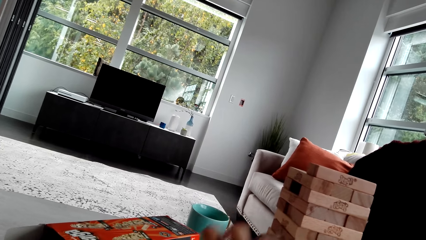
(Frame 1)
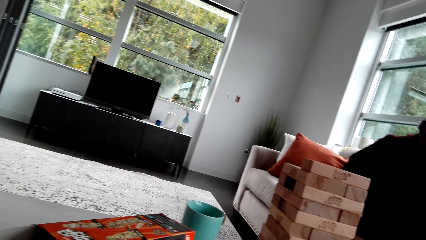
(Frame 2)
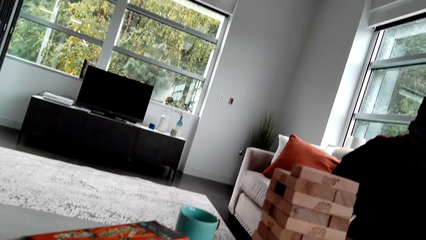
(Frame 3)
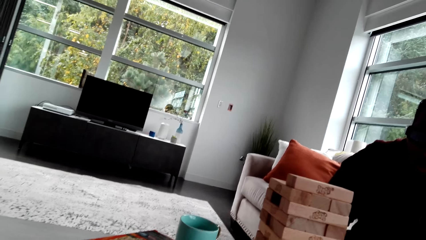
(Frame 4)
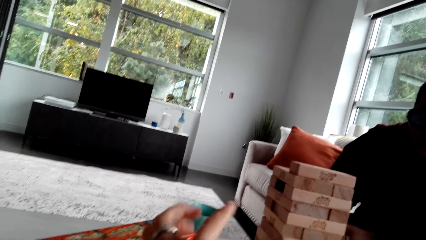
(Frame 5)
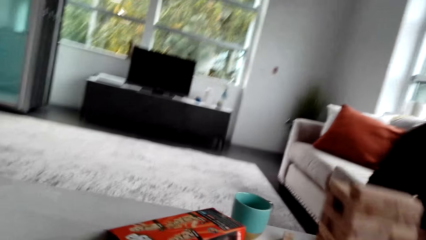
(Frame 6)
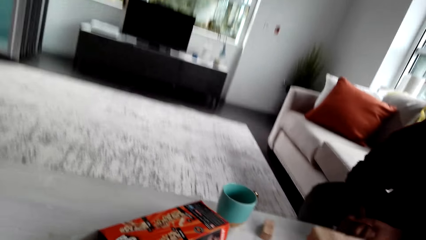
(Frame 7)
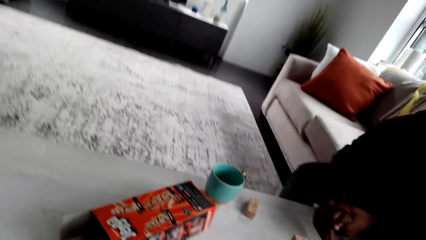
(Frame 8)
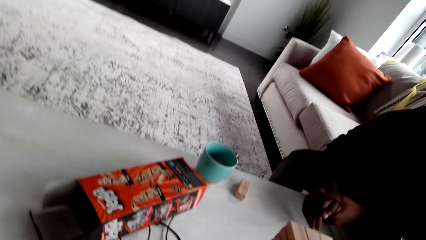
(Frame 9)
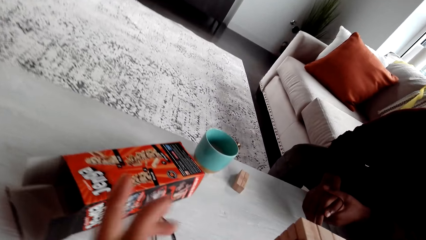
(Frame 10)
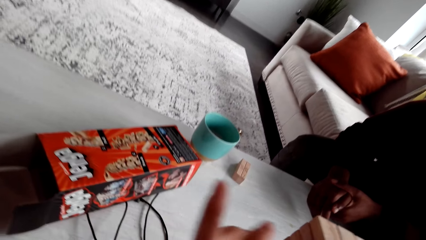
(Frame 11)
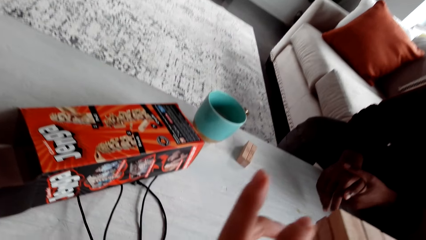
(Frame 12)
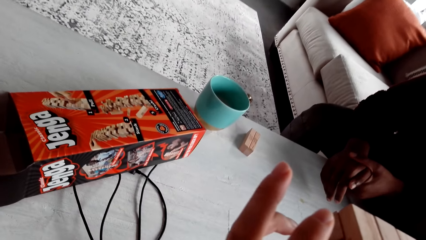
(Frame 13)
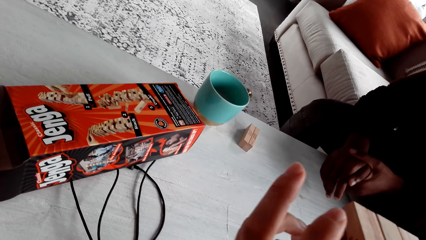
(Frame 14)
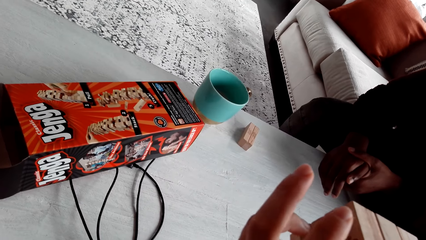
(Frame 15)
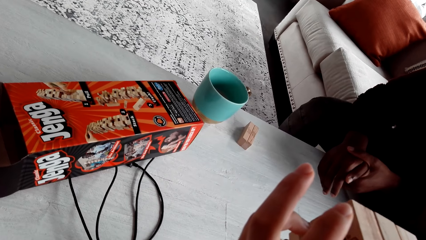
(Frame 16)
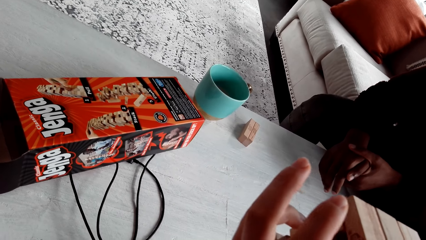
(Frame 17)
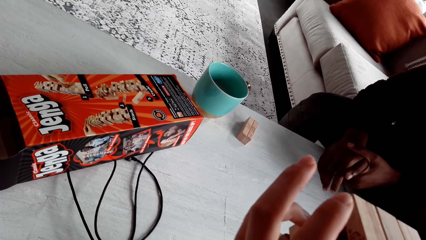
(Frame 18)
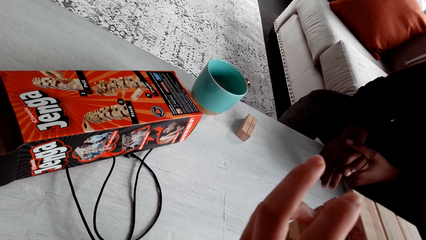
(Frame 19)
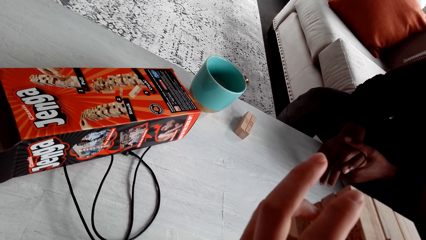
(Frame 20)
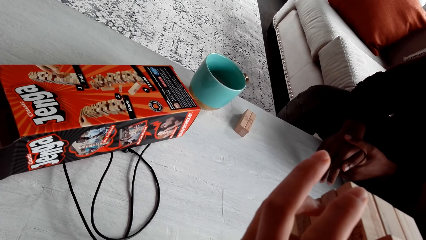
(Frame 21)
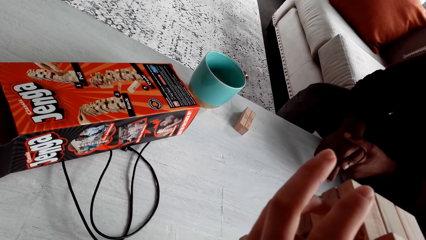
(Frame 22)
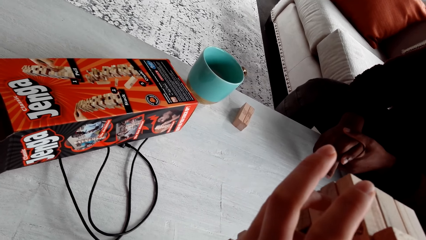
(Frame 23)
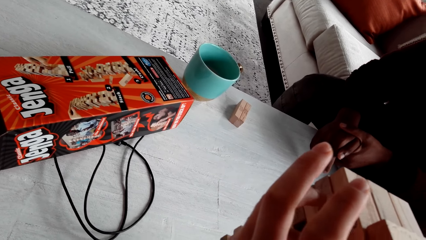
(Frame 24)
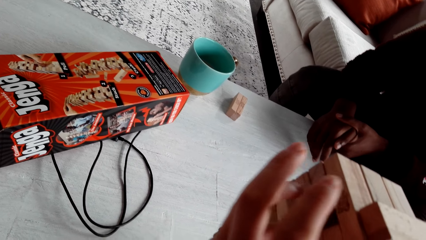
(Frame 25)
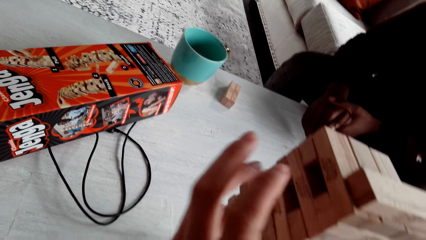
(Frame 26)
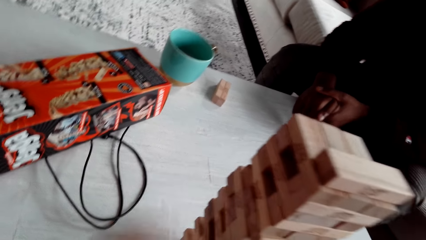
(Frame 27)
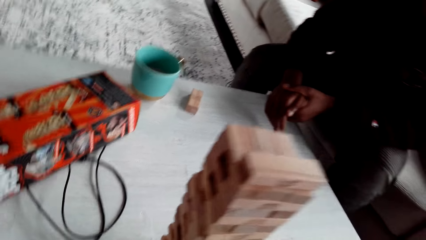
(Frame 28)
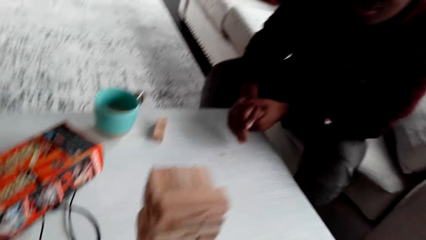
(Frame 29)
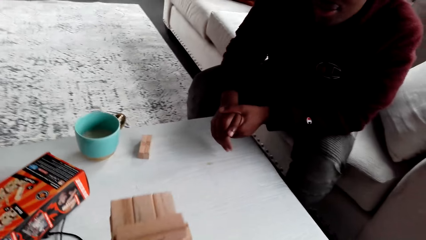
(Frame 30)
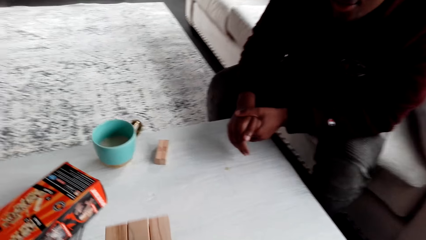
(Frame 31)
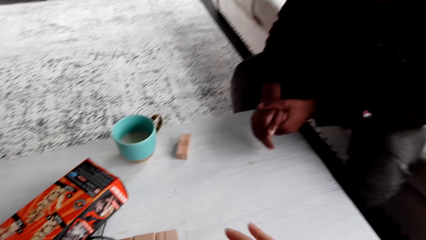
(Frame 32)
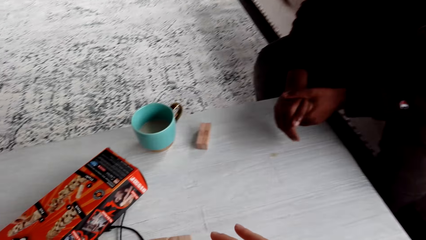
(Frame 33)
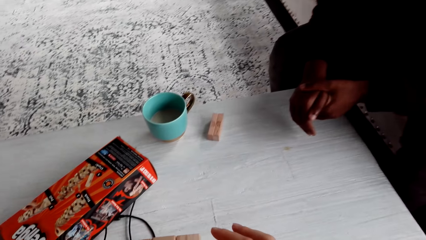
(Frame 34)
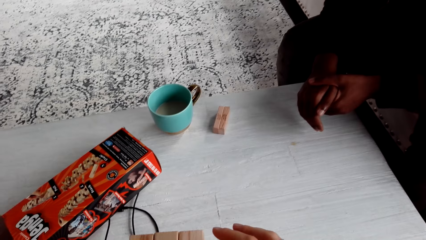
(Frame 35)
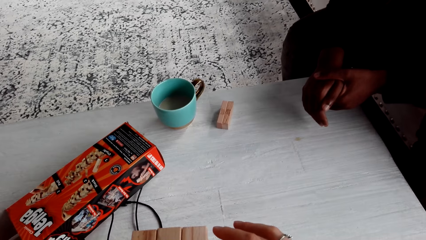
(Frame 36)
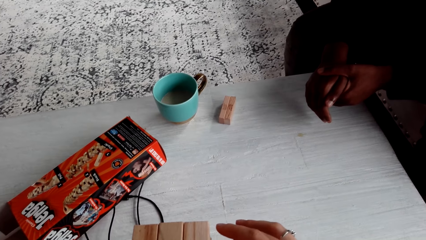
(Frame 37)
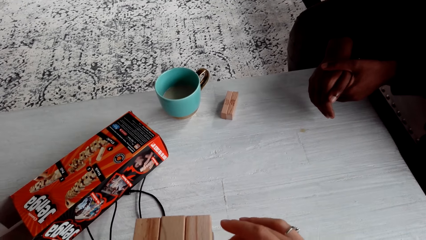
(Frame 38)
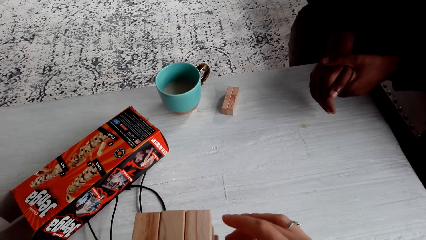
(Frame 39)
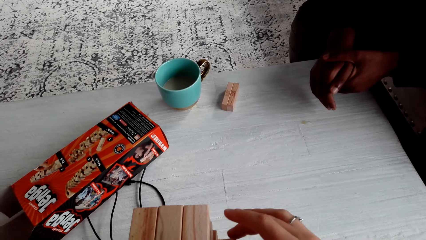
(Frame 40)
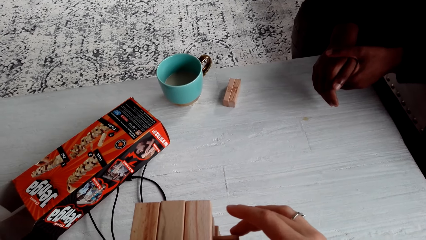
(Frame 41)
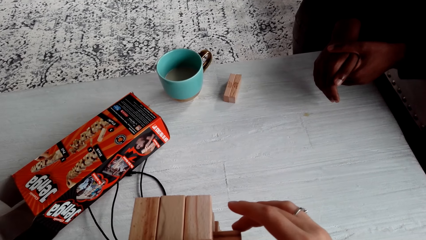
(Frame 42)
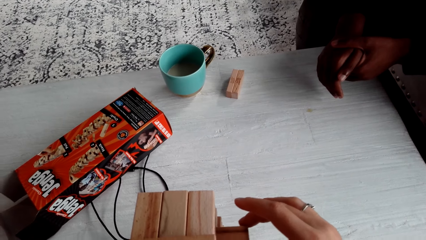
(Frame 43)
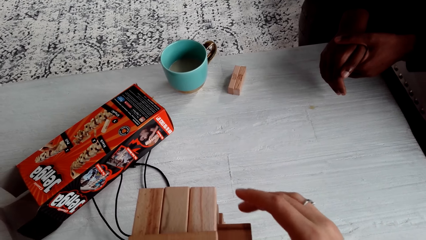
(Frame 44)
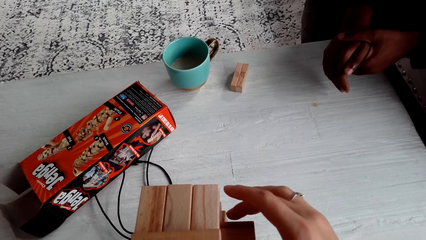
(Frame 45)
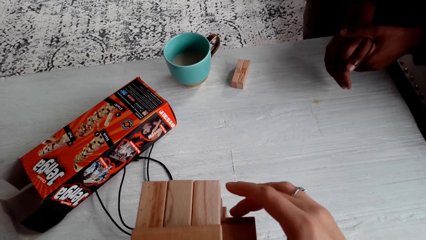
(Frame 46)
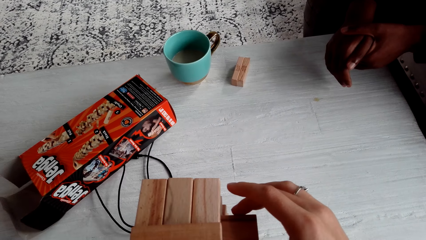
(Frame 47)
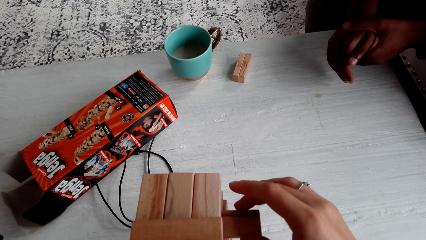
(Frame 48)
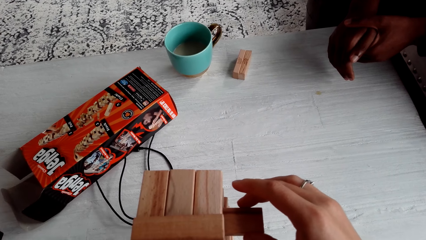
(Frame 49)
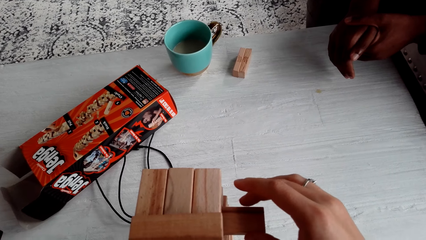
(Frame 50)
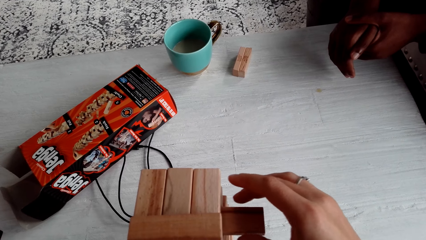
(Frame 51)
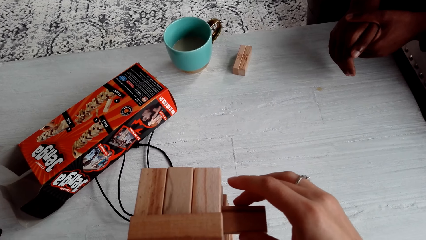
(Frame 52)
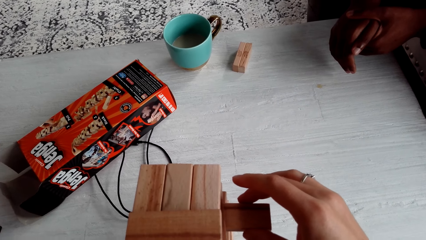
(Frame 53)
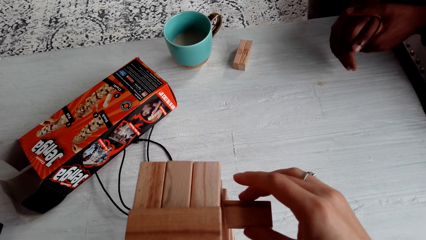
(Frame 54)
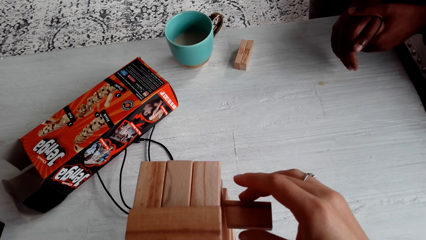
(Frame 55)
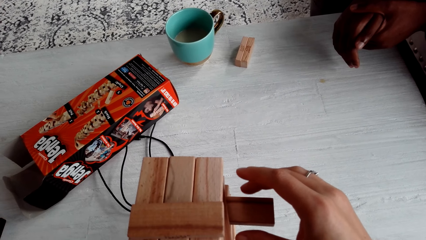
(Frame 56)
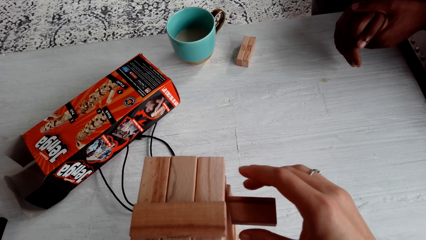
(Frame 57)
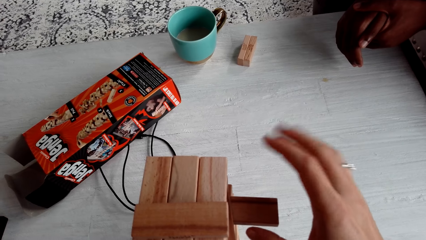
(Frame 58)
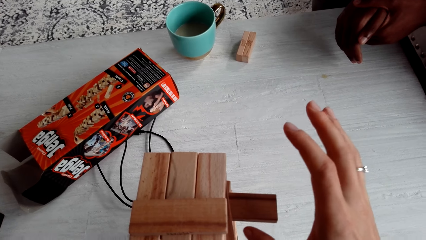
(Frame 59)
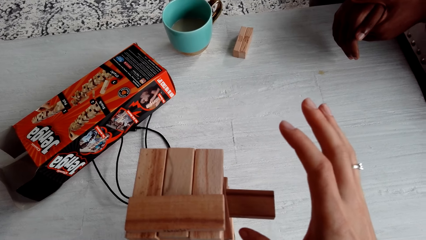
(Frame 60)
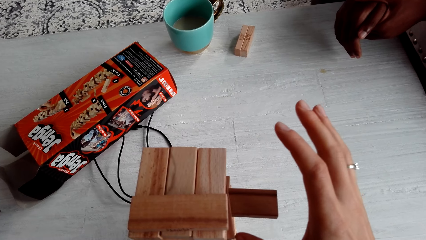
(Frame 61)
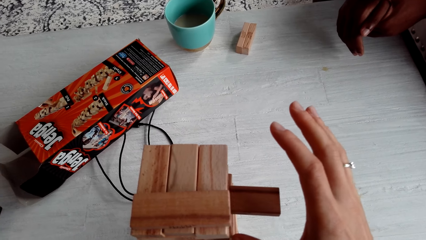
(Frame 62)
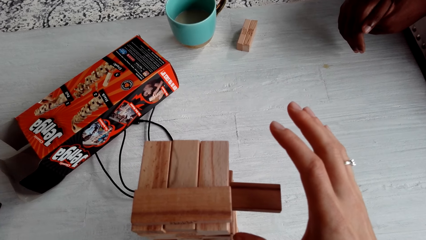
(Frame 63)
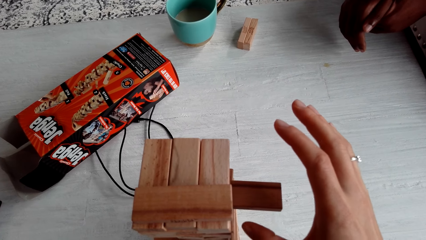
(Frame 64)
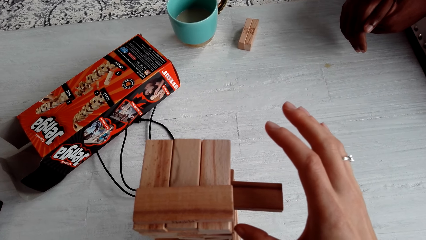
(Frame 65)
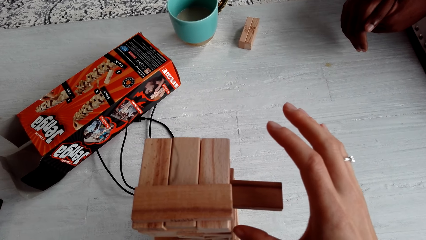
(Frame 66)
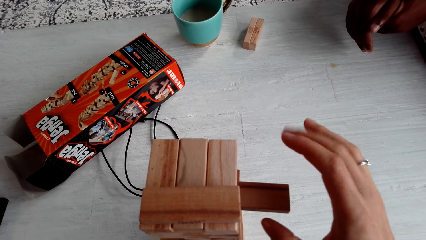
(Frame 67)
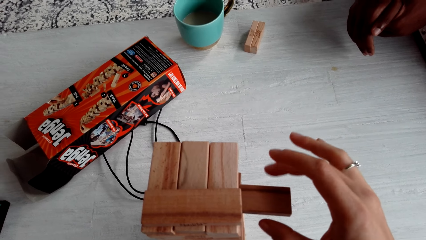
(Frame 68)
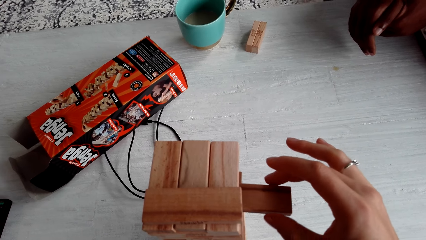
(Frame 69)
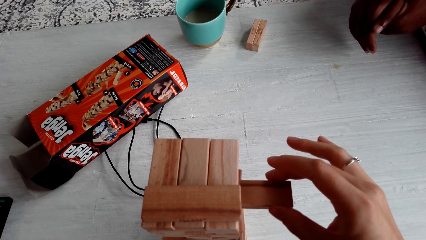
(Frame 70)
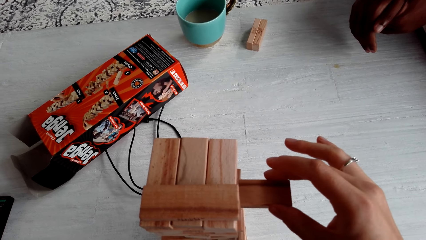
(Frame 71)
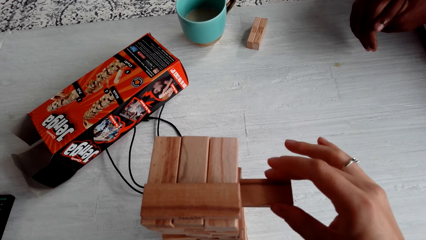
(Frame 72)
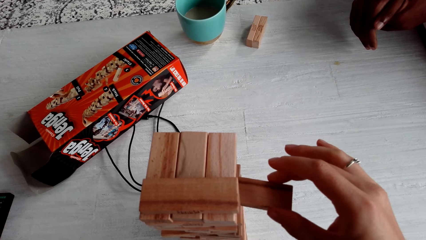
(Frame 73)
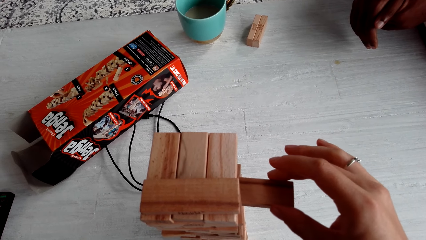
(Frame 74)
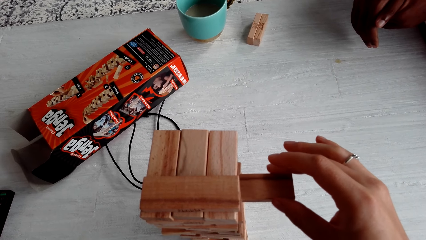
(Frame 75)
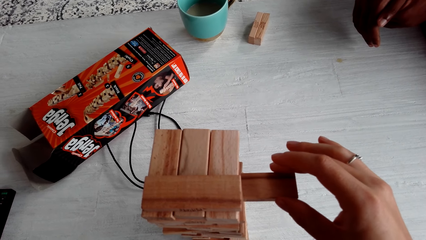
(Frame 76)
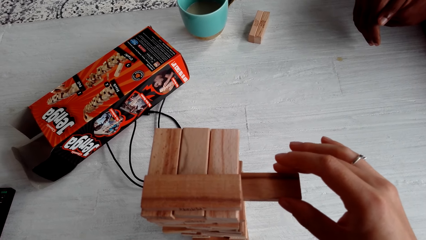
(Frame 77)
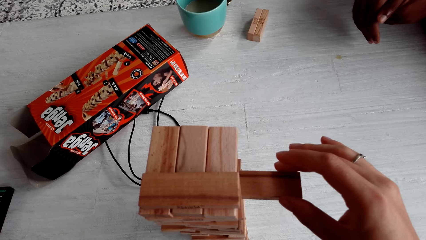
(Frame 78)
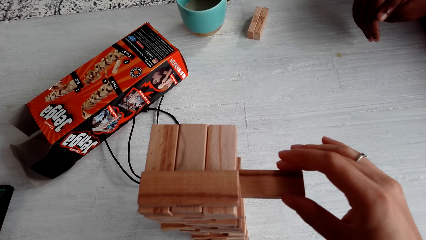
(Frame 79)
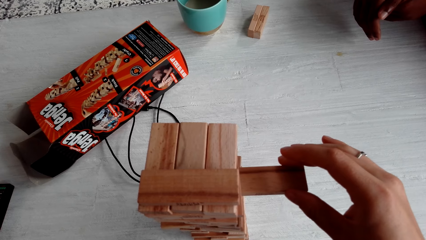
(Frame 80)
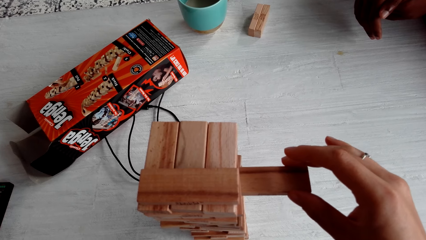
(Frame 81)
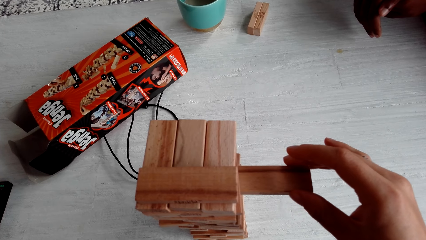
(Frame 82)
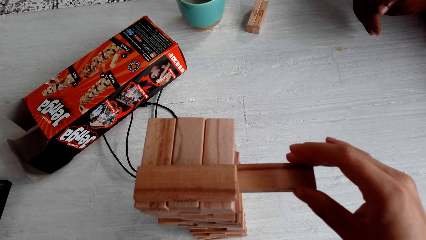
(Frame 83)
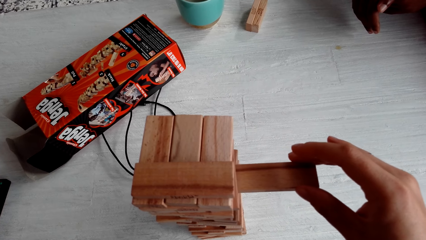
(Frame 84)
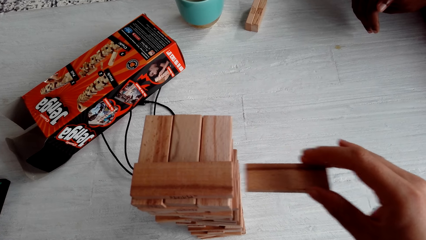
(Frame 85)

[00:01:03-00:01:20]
The camera wearer removes a Jenga block. They remove a Jenga block again. They dialogue with the person. They remove a Jenga block.
